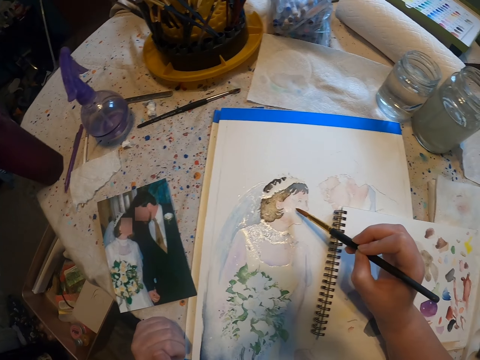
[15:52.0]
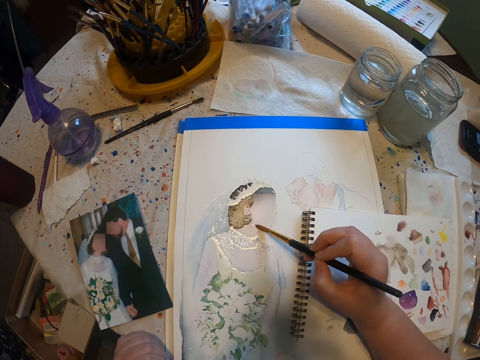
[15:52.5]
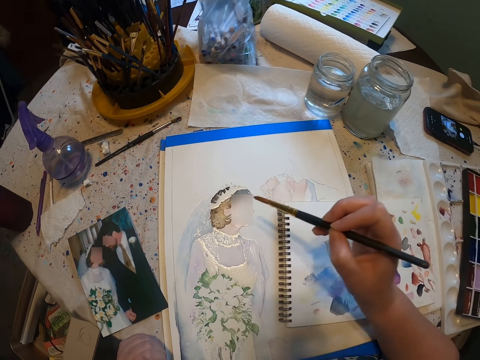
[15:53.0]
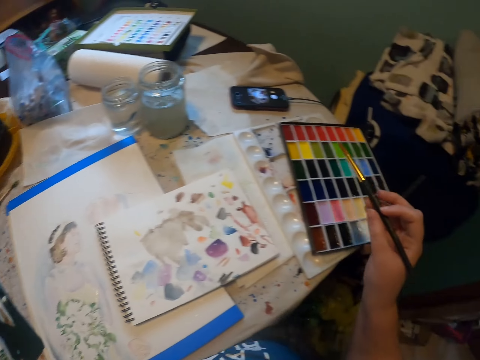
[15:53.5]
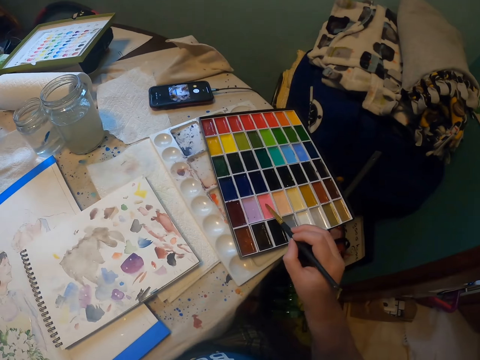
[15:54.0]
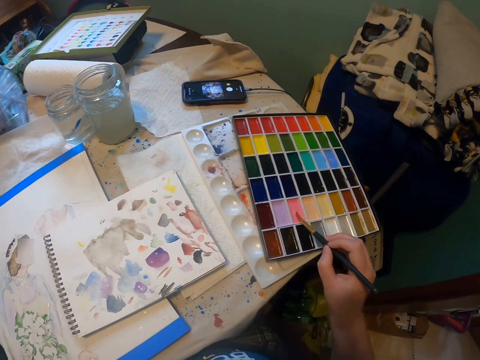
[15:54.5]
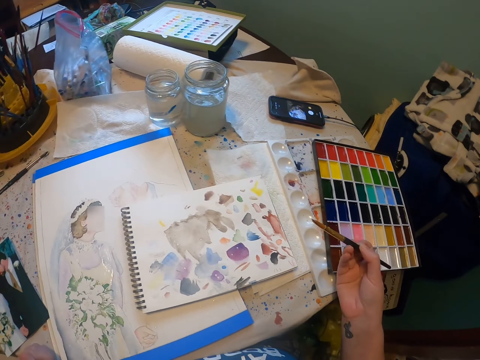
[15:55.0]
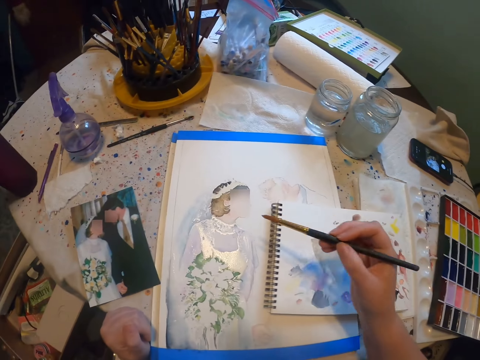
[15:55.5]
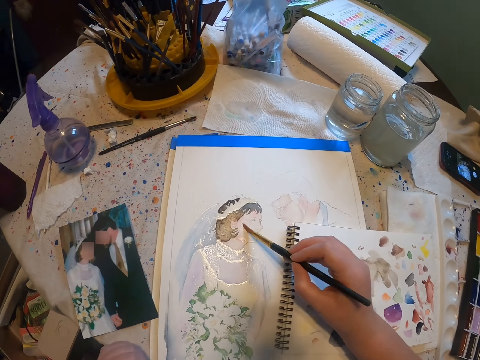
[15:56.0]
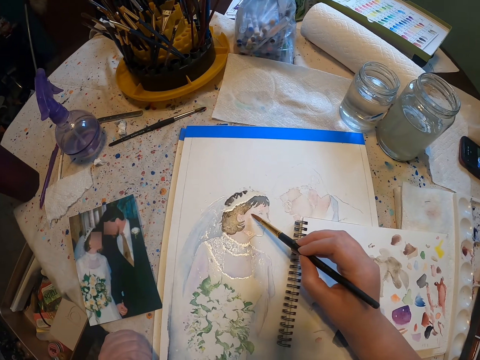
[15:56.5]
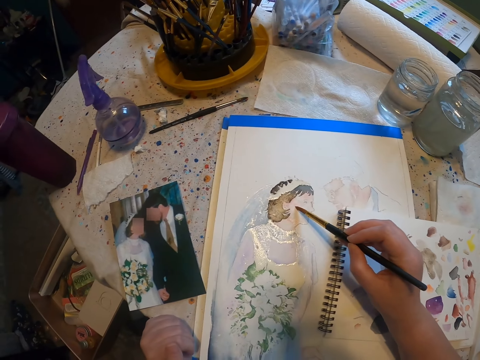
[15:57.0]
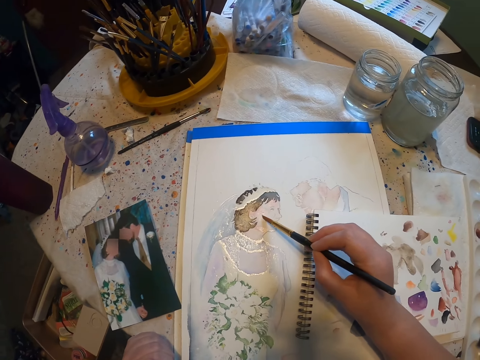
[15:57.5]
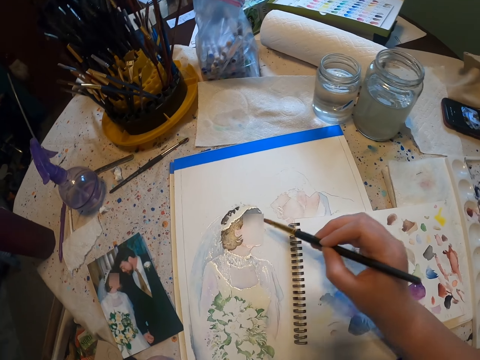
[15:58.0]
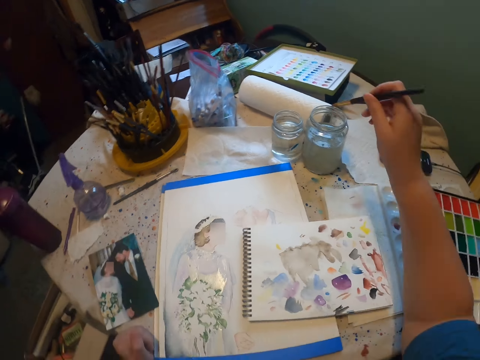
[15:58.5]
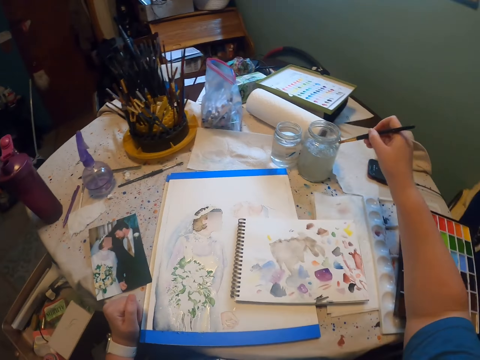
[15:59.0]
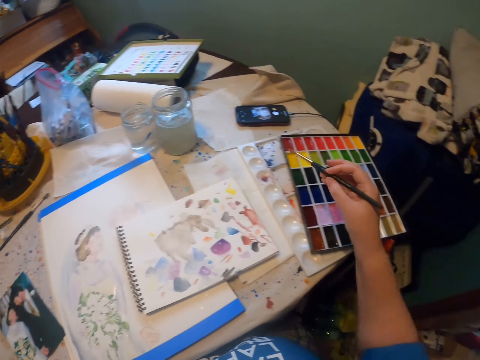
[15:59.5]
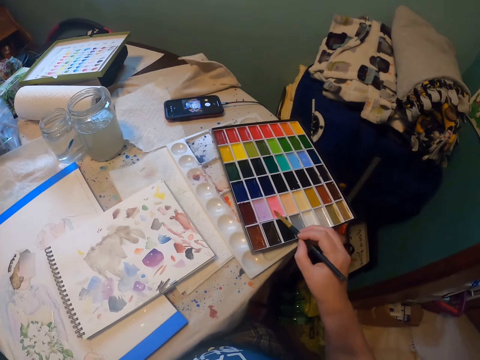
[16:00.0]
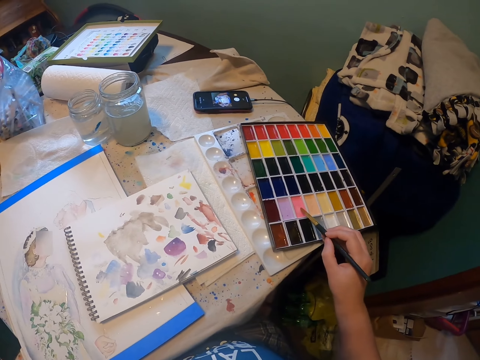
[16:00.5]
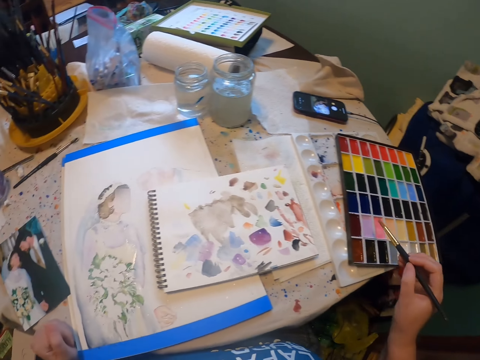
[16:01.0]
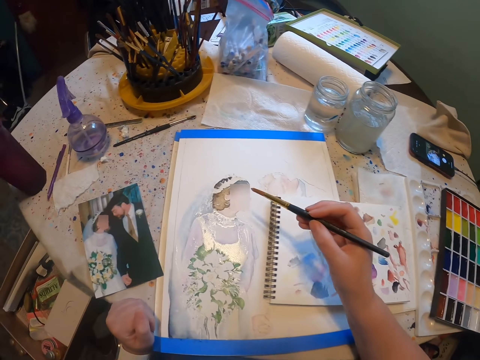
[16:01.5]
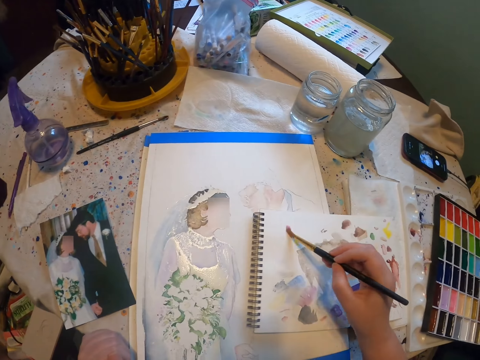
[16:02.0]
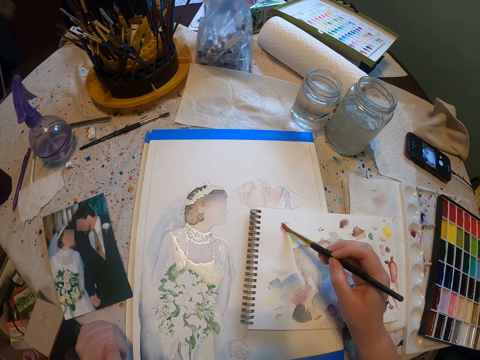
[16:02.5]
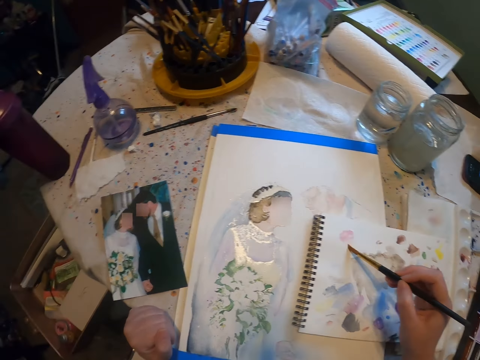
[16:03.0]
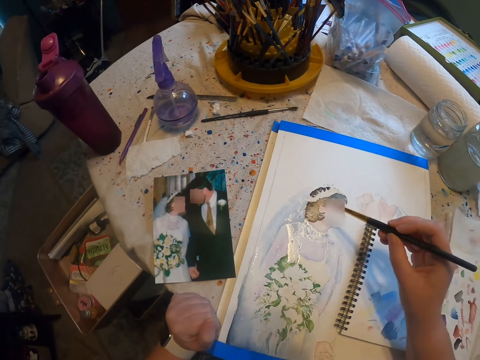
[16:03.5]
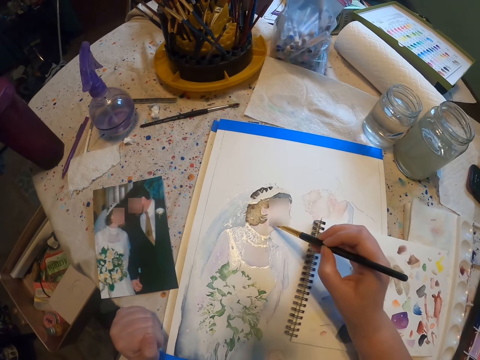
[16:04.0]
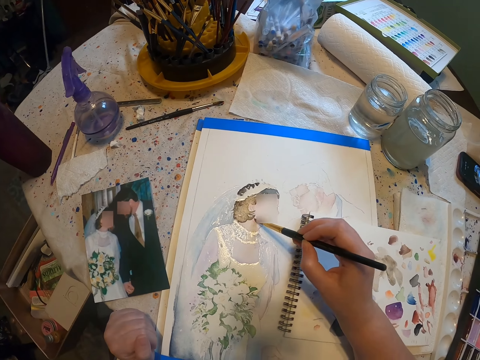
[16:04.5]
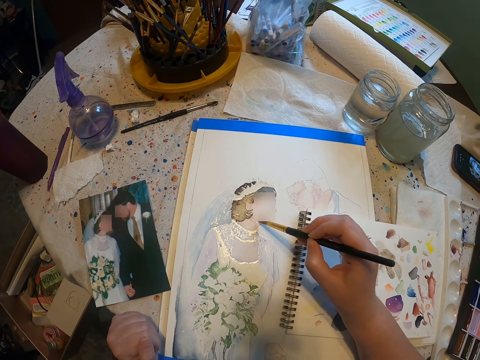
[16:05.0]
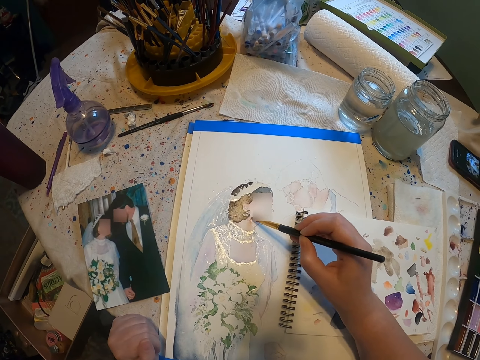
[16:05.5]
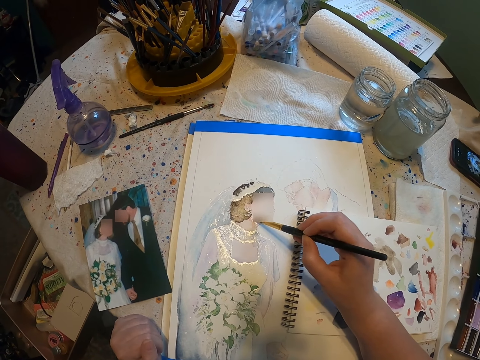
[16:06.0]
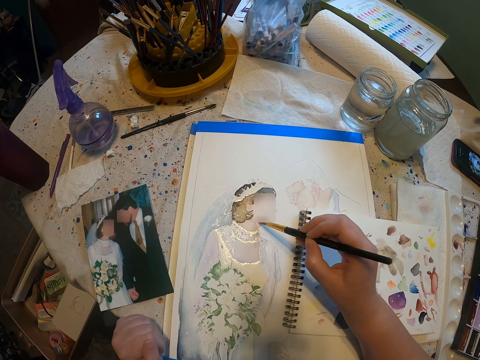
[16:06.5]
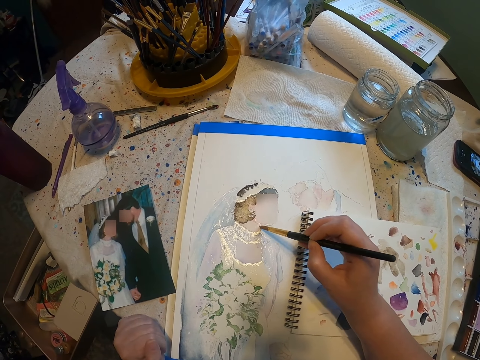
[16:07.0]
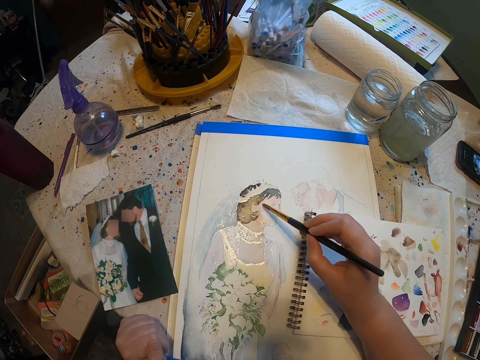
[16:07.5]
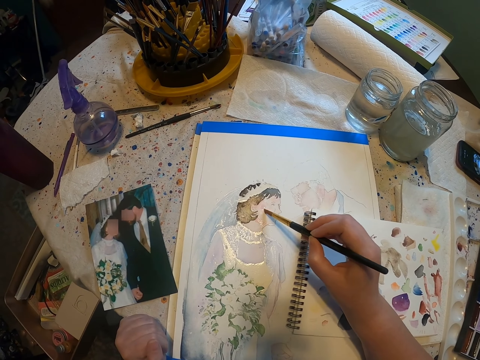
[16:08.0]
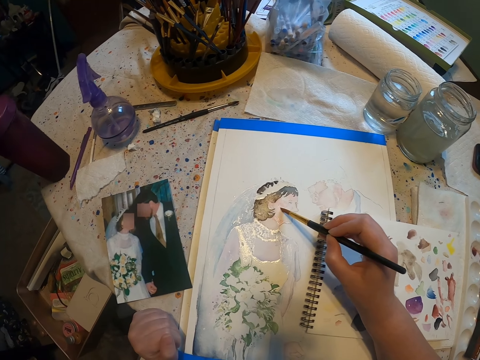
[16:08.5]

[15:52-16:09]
The camera wearer dips the brush in the paint. They paint the sketch on the paint paper with the brush. They dip the brush in a water color in the container, and reduce the paint from the brush. They dip the brush in the paint. They rub the brush on the book. They paint the sketch on the paint paper with the brush.

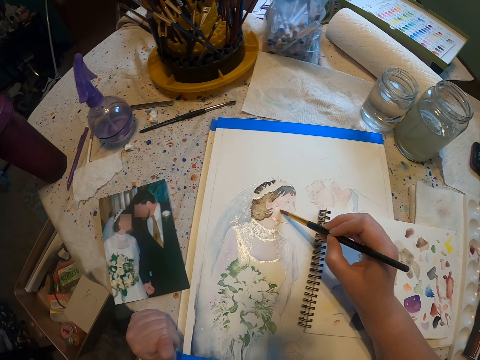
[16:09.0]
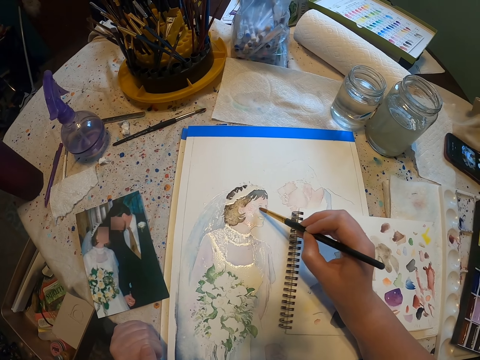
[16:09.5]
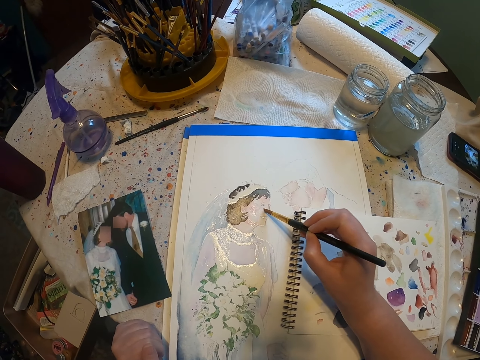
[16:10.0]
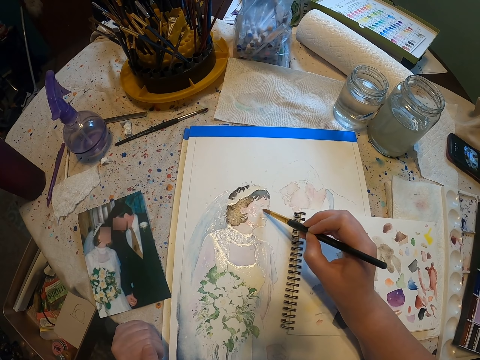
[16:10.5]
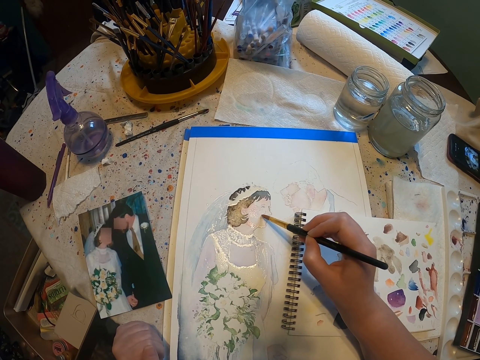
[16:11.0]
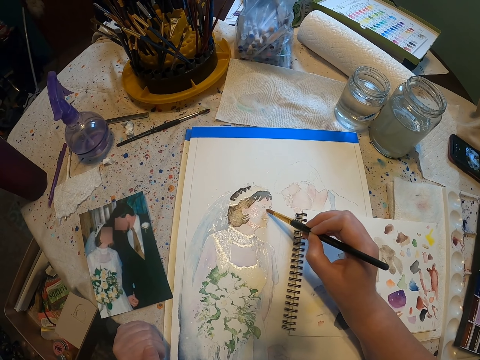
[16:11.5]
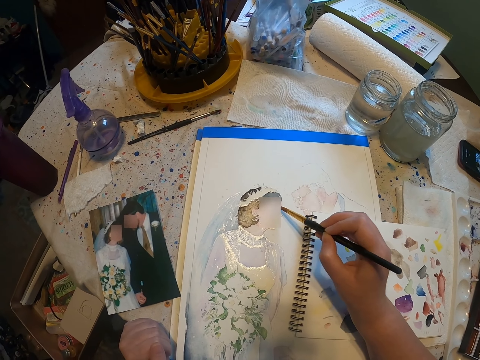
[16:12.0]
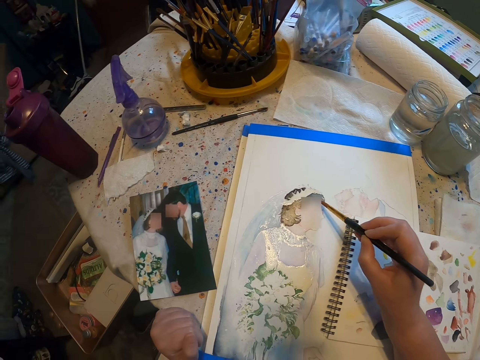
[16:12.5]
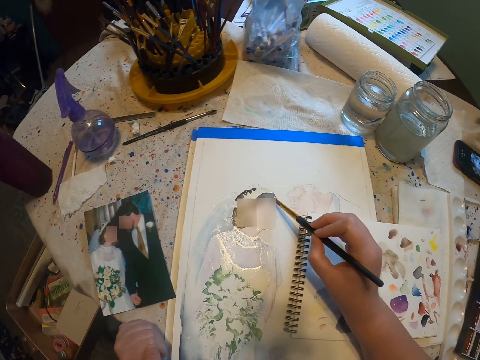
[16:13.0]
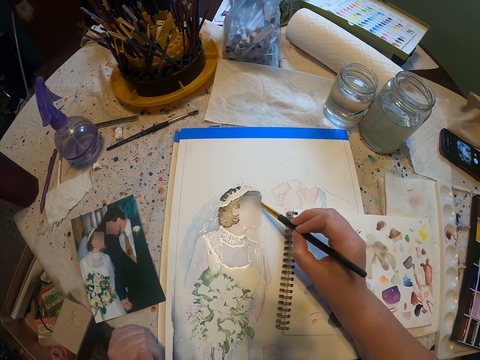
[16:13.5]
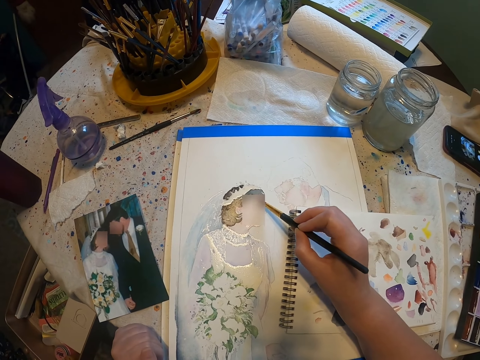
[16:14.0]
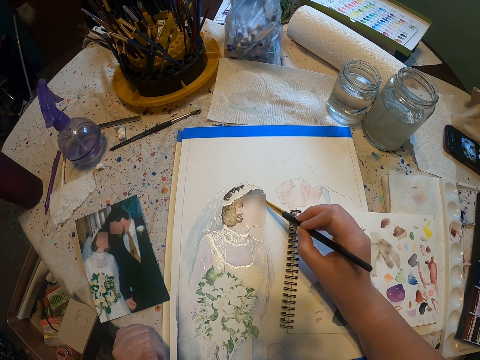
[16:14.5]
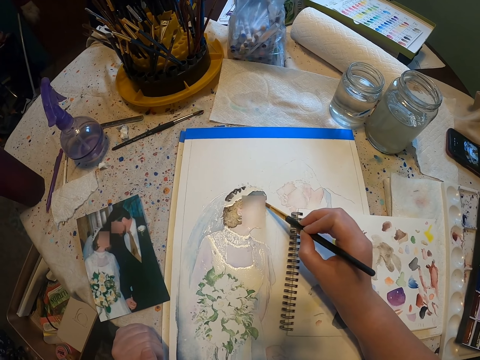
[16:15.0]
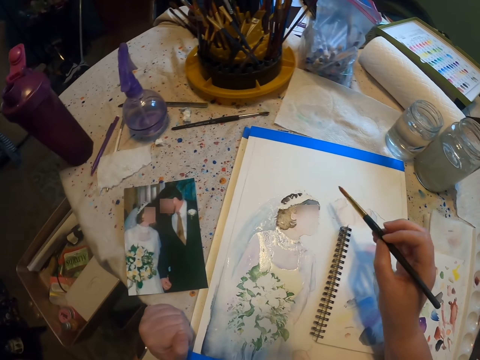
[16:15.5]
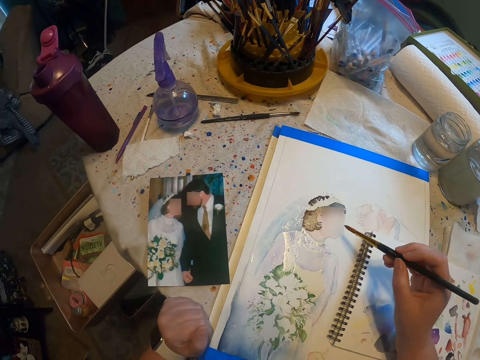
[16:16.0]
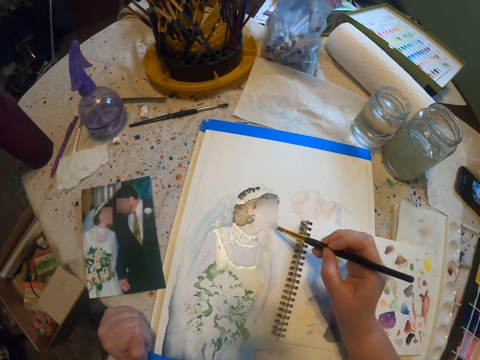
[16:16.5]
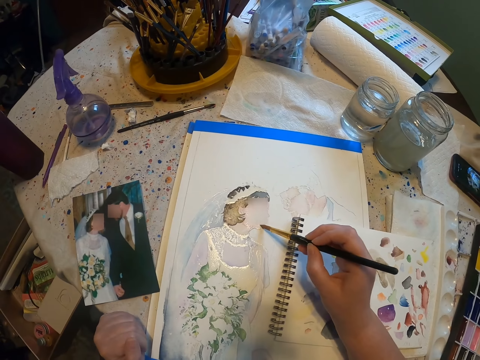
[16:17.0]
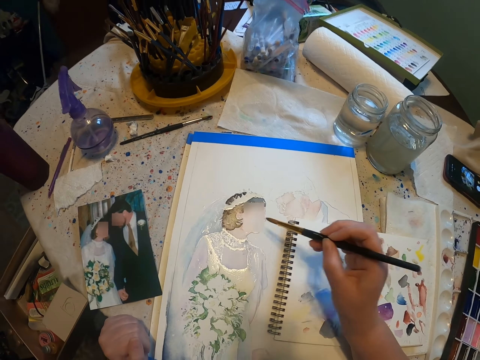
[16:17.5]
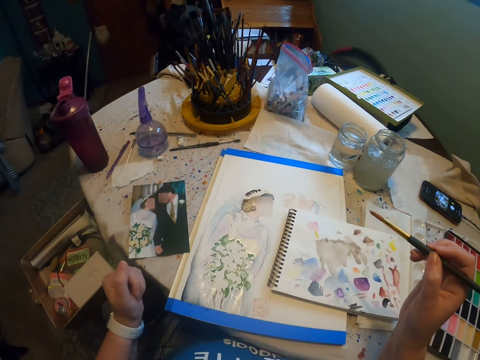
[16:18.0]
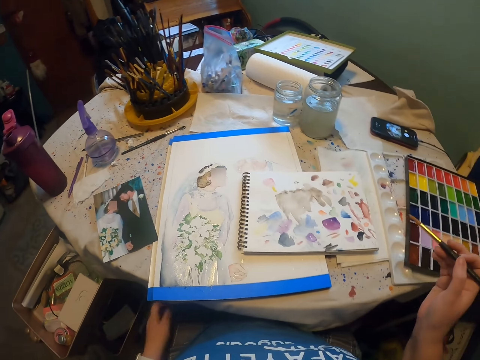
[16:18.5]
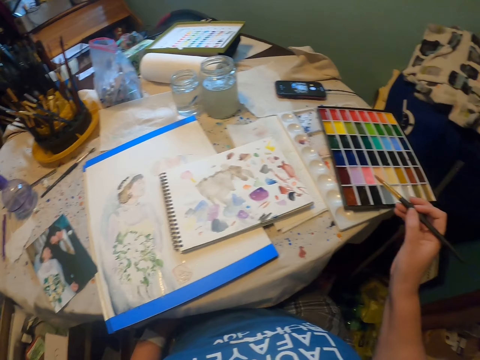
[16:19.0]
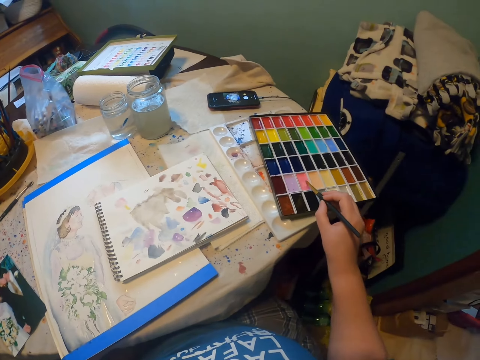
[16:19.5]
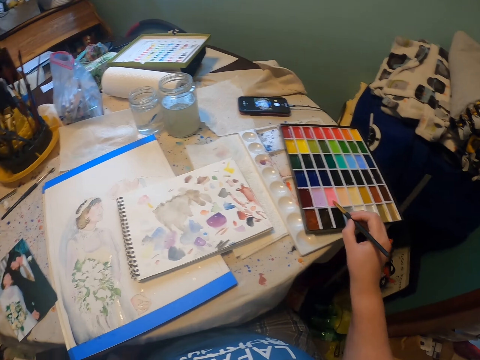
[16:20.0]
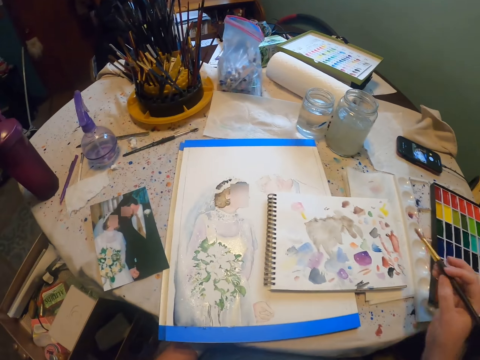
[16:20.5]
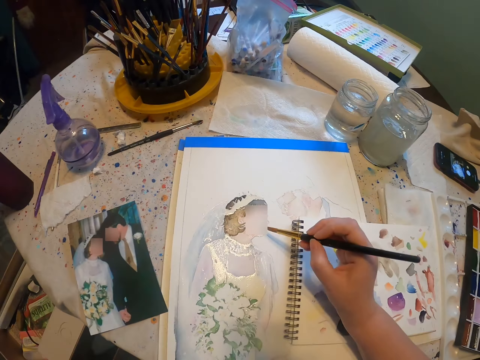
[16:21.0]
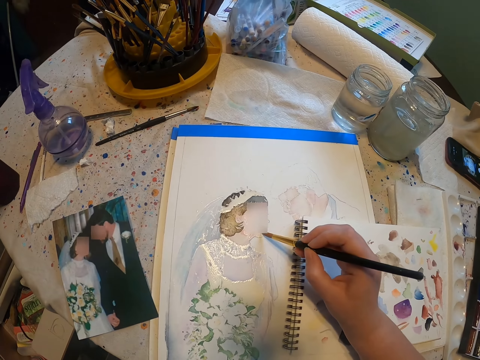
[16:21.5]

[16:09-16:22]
The camera wearer dips the brush in the paint.
